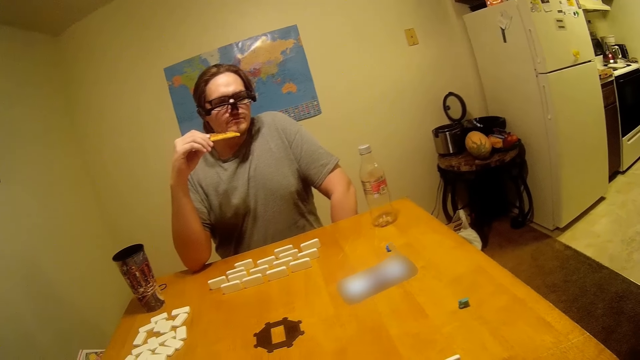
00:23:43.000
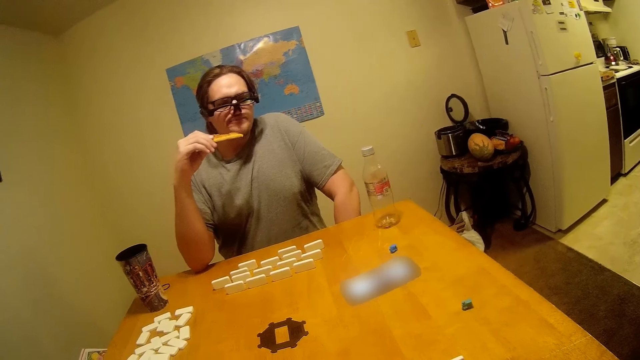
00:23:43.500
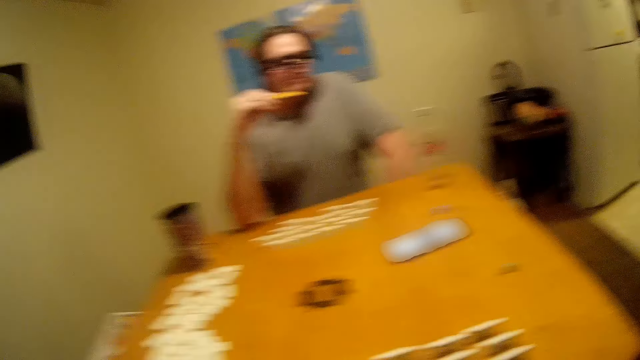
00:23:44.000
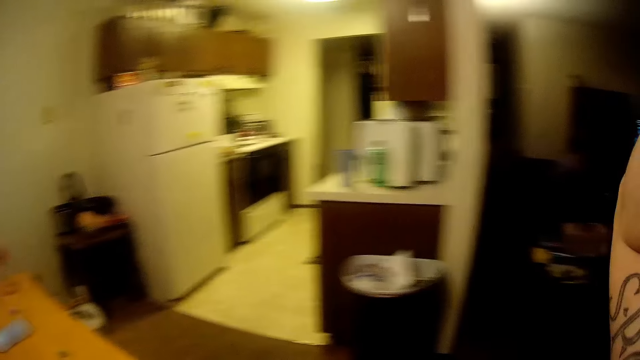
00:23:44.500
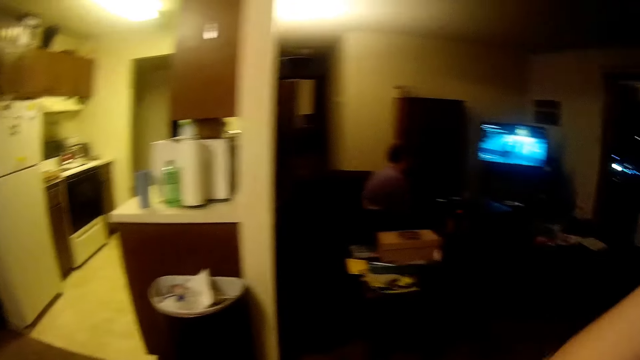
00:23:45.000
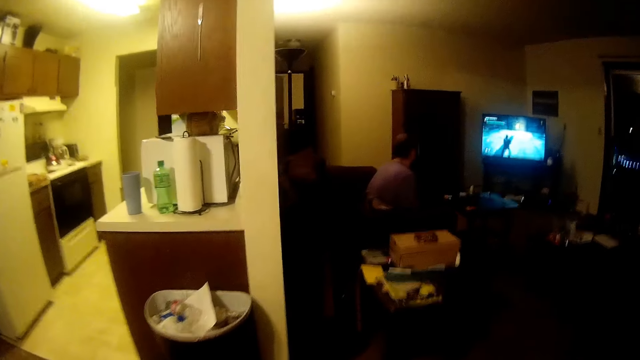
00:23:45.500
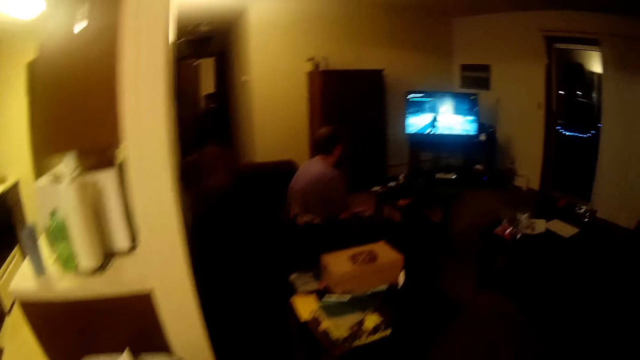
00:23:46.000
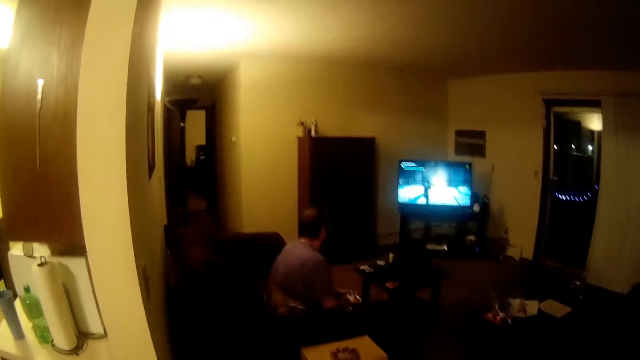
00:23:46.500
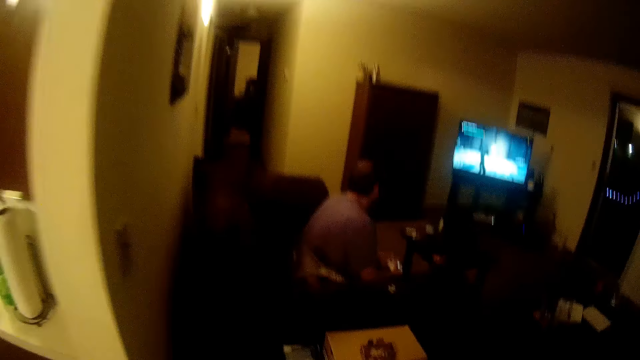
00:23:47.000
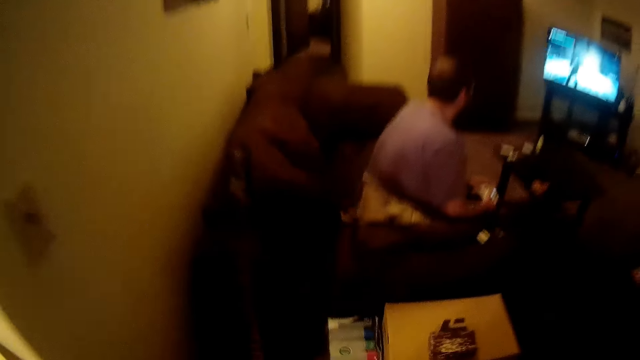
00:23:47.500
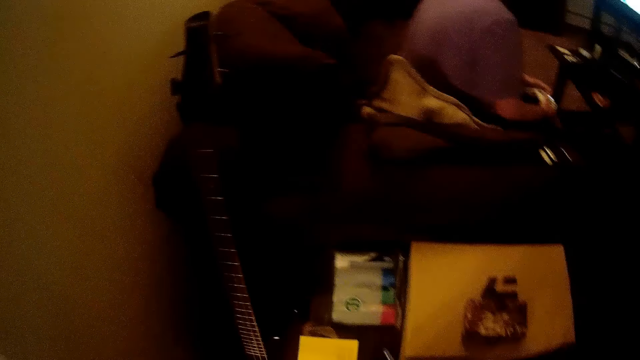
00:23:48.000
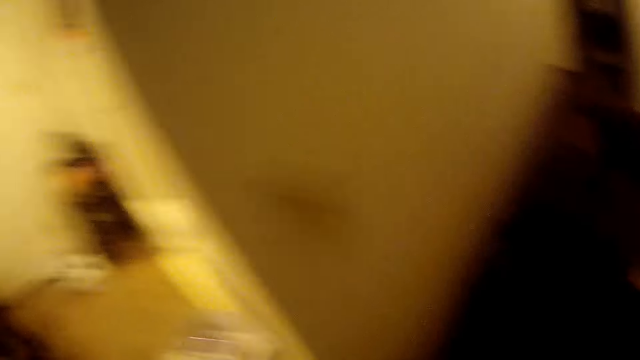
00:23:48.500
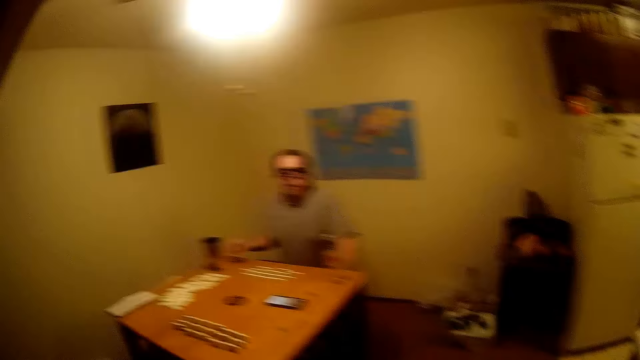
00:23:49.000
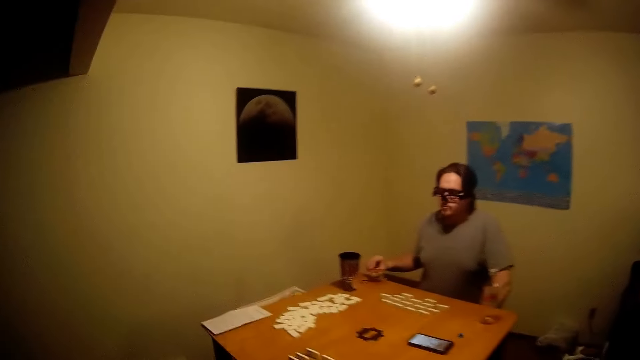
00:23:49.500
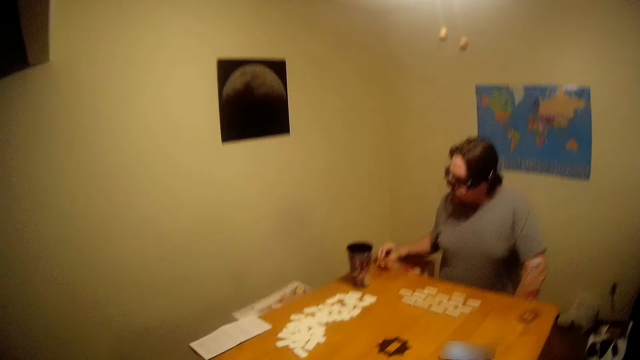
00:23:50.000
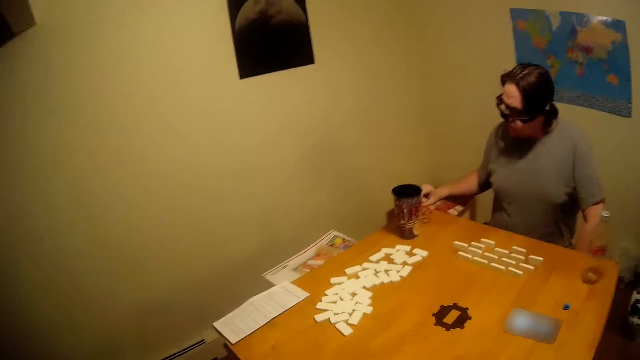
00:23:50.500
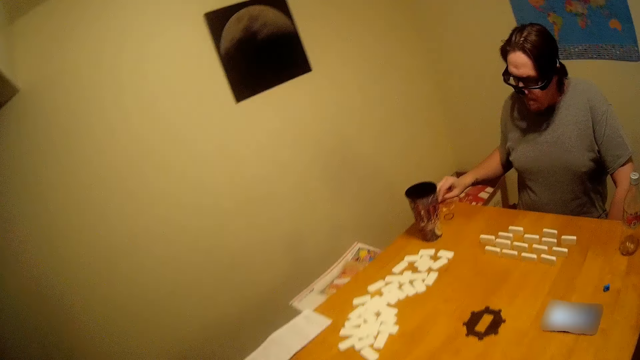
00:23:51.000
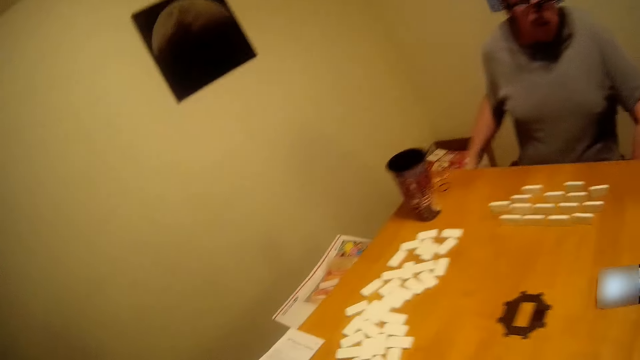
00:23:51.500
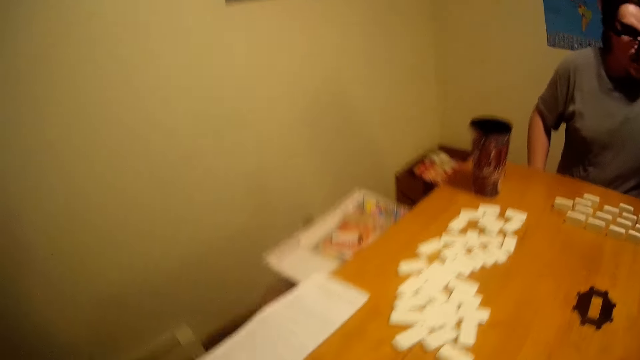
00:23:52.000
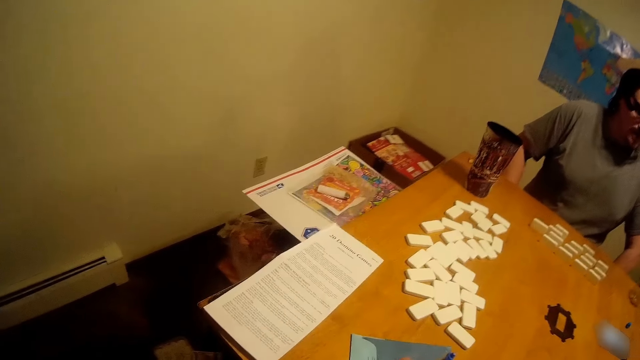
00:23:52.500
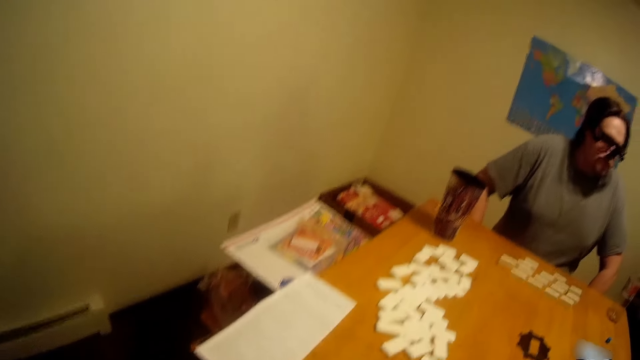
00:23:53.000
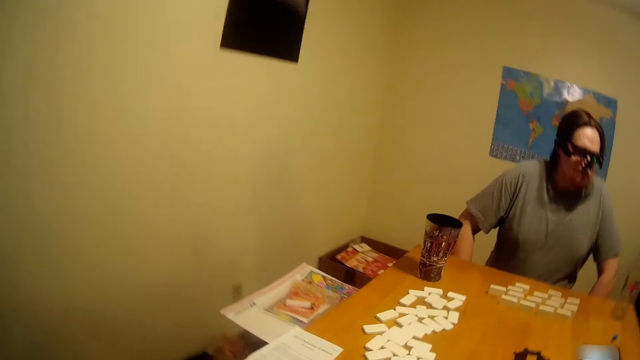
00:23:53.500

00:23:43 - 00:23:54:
The camera wearer looks around. They walk in the sitting room. A man plays the play station. The camera wearer walks back.

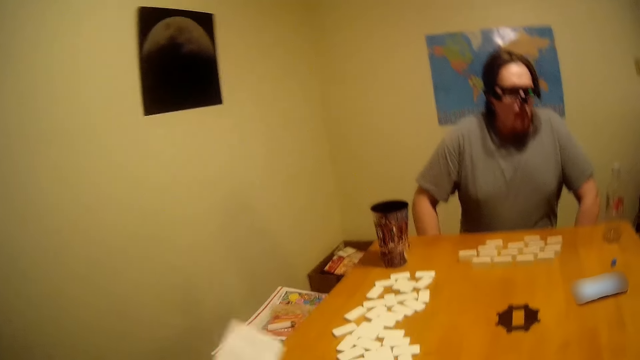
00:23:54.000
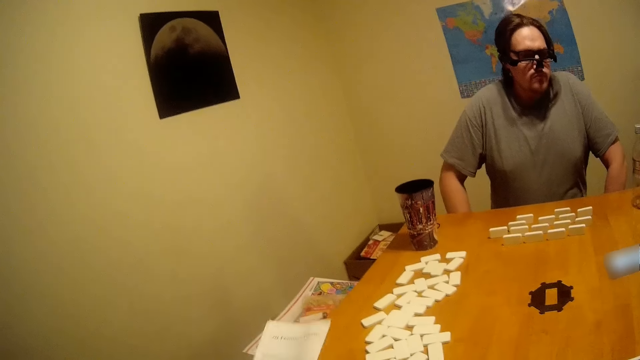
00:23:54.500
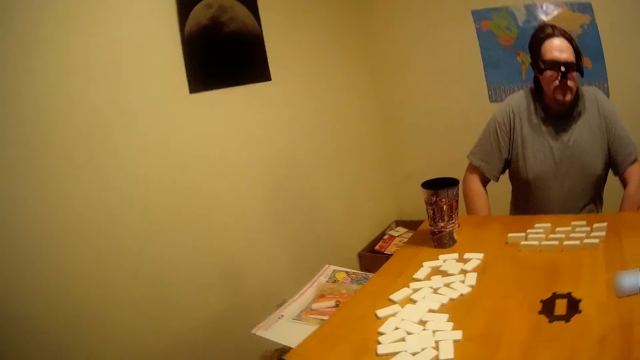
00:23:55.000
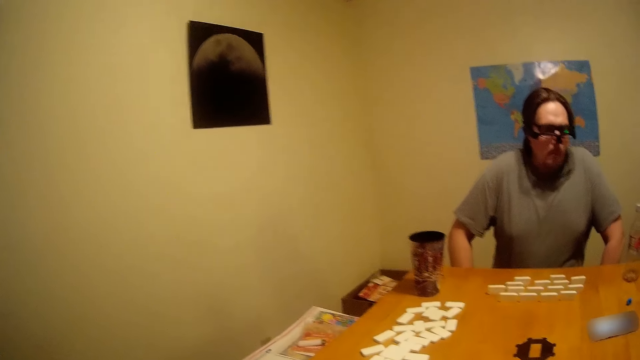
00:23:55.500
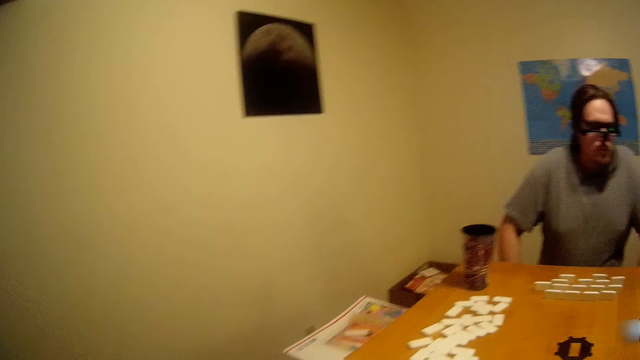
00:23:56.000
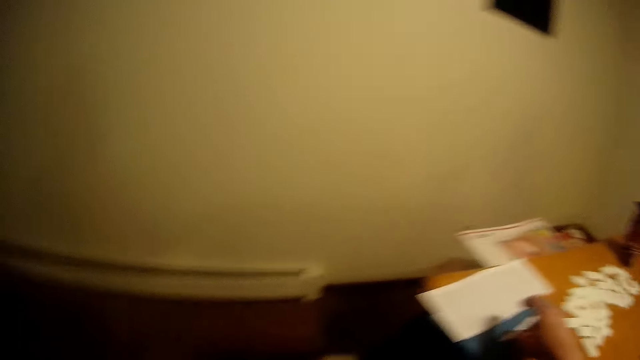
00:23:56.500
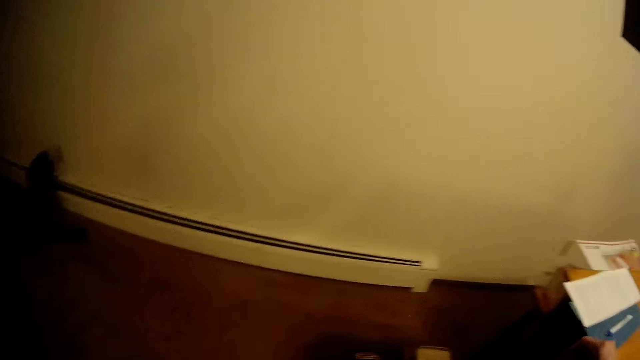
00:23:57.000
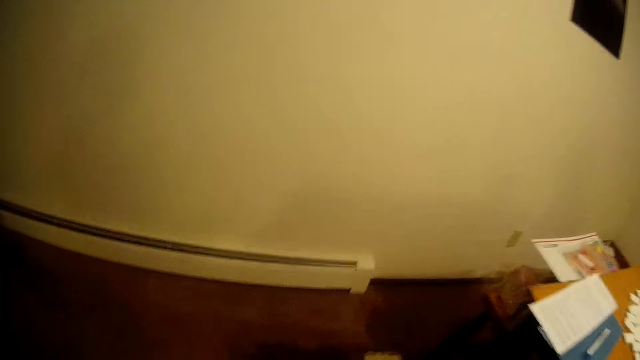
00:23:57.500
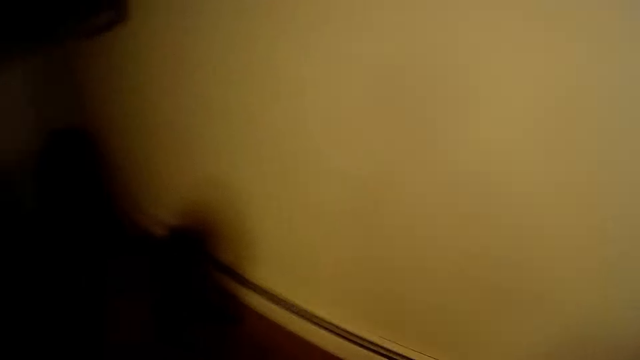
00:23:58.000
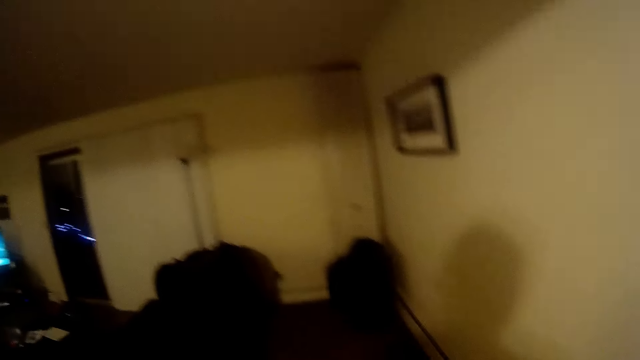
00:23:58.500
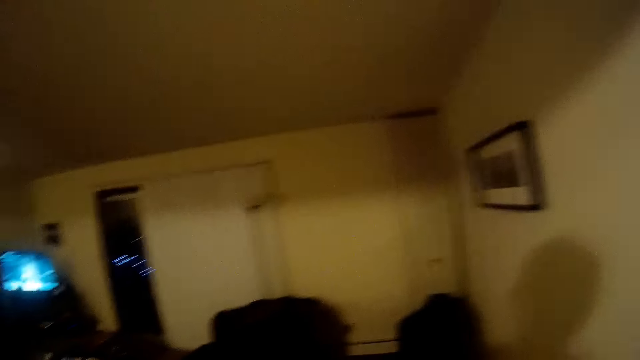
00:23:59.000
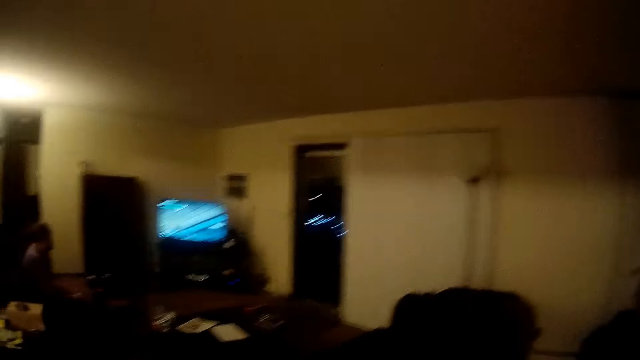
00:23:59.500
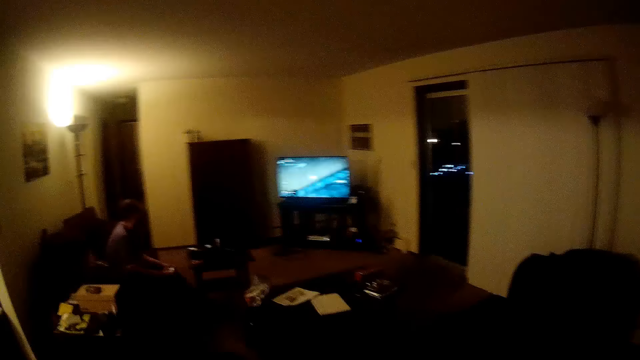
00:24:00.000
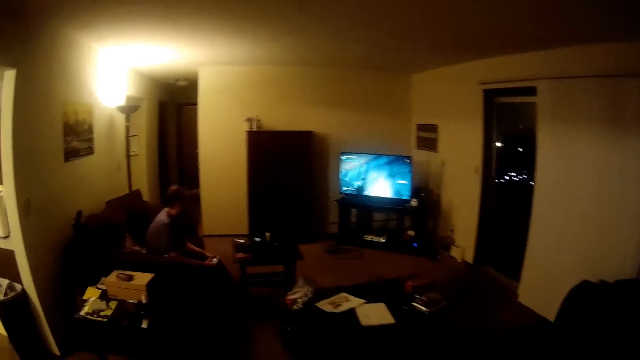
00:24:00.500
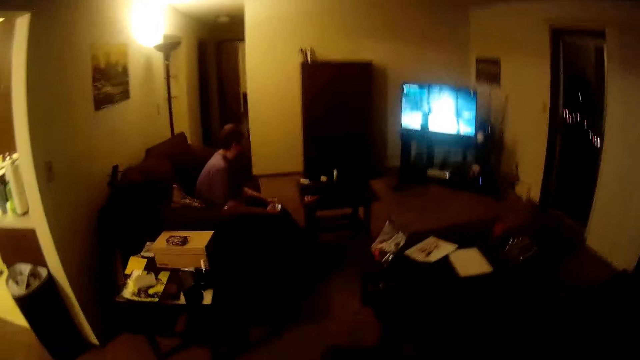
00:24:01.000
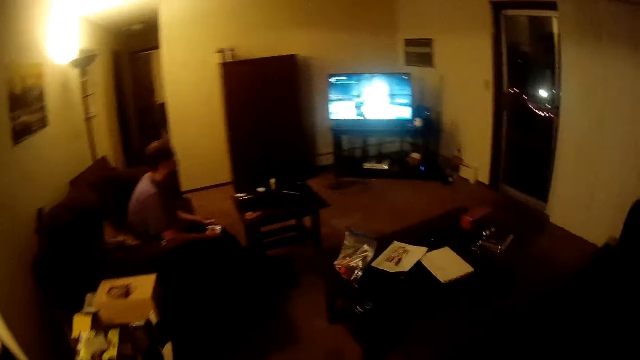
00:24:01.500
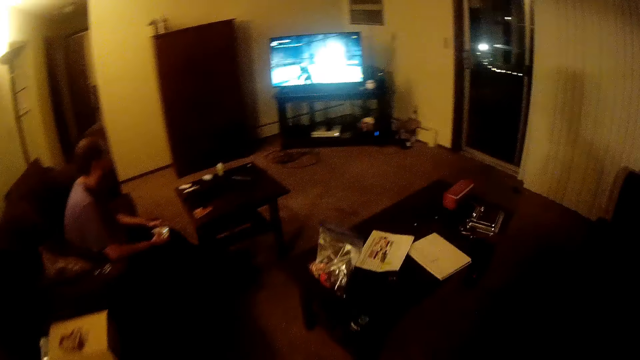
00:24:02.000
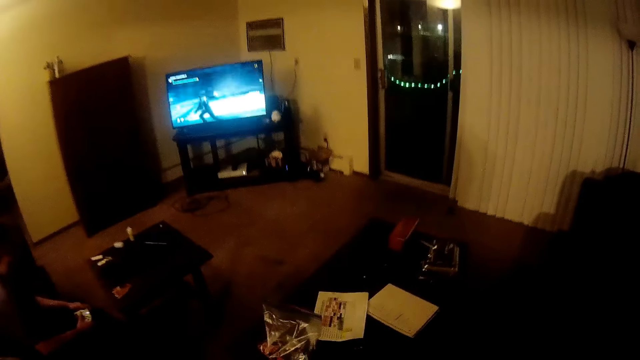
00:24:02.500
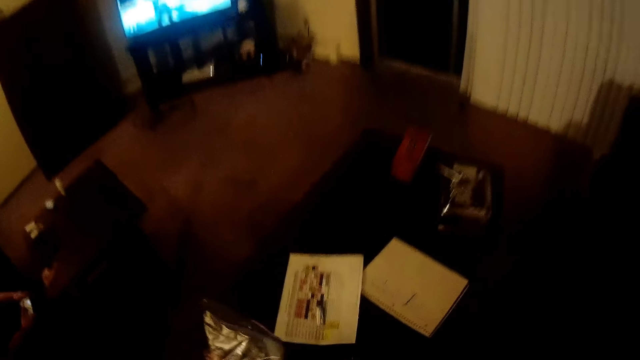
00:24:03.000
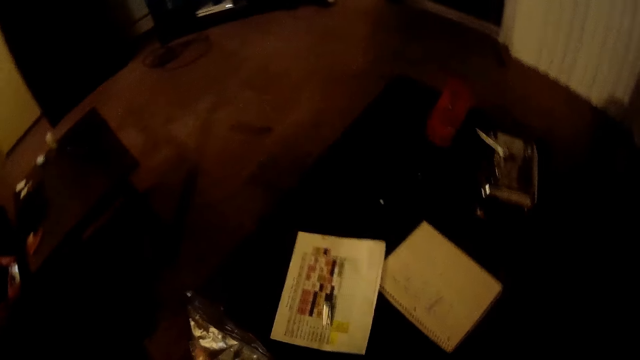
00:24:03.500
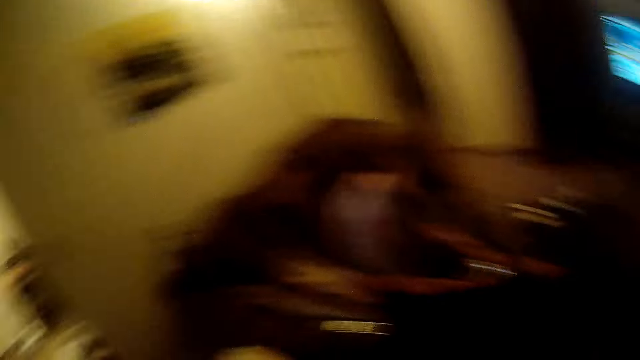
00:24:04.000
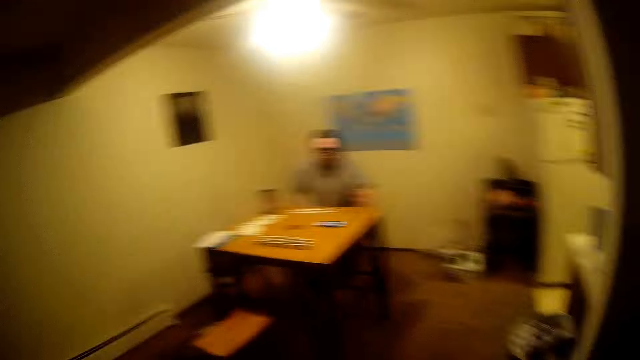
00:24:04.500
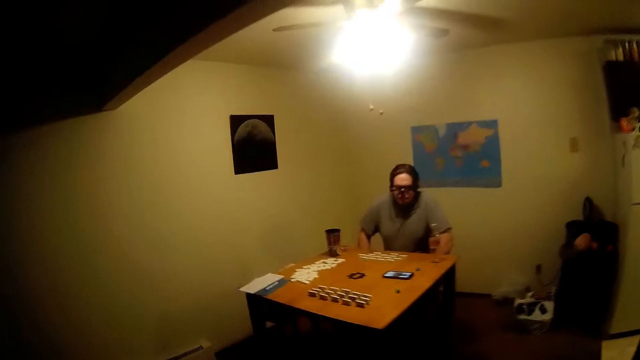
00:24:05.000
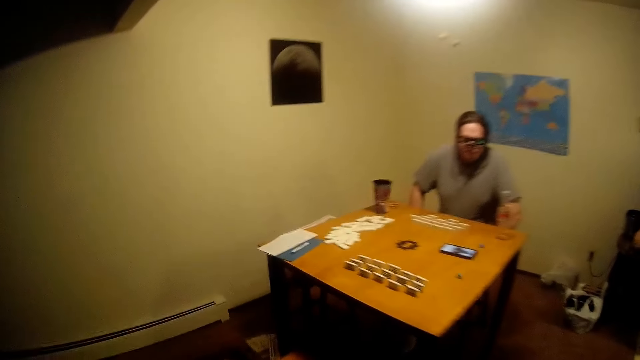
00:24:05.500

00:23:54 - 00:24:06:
The camera wearer picks up a paper on the table. A man listens to phone instruction. The camera wearer returns the paper on the table. They walk to the sitting room. Another man plays the play station.
